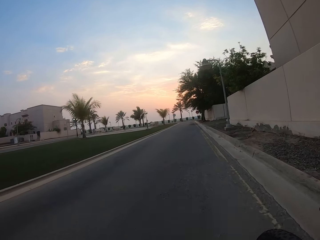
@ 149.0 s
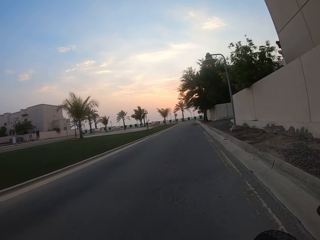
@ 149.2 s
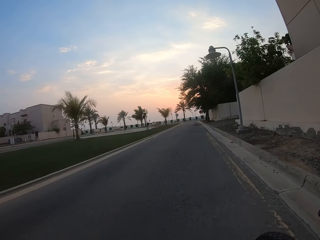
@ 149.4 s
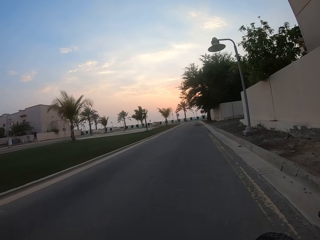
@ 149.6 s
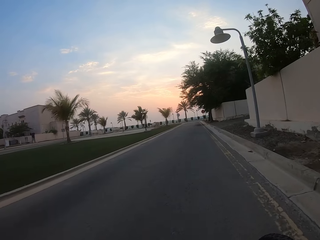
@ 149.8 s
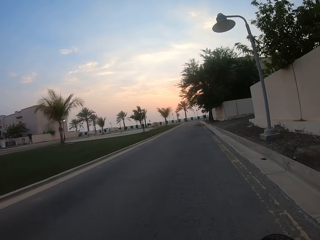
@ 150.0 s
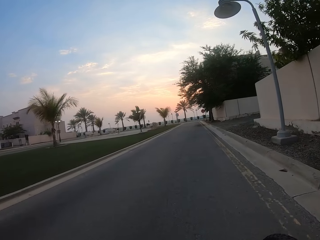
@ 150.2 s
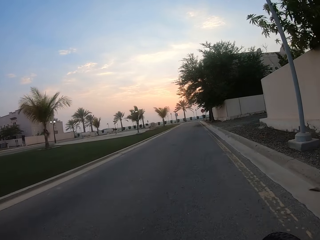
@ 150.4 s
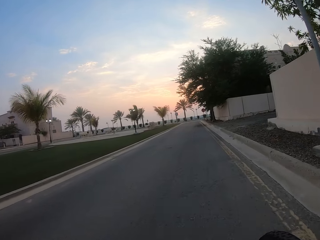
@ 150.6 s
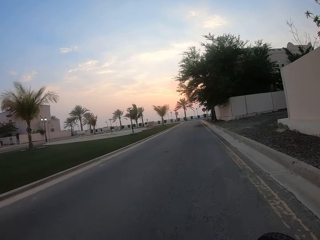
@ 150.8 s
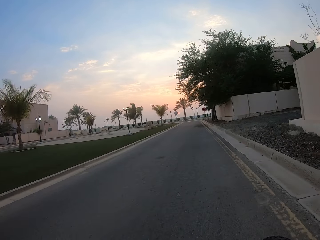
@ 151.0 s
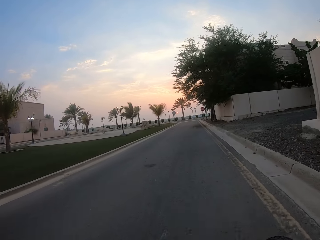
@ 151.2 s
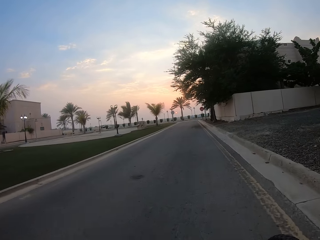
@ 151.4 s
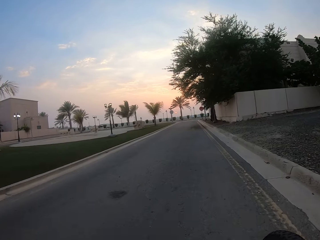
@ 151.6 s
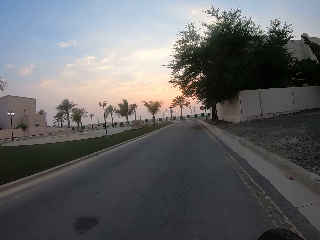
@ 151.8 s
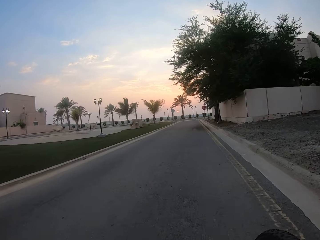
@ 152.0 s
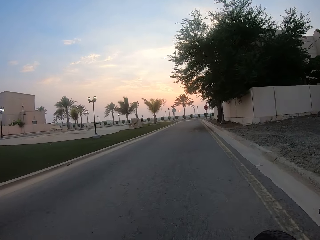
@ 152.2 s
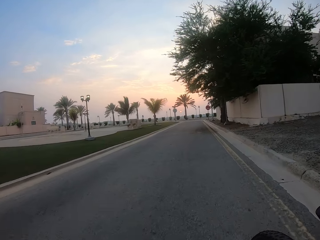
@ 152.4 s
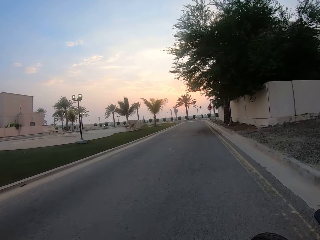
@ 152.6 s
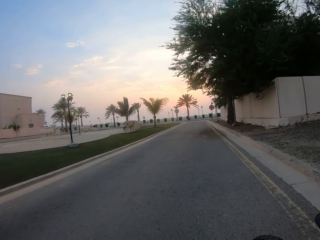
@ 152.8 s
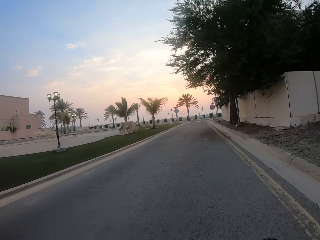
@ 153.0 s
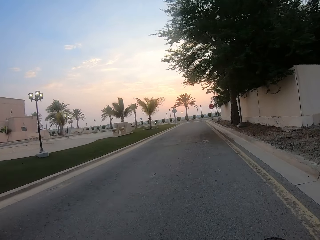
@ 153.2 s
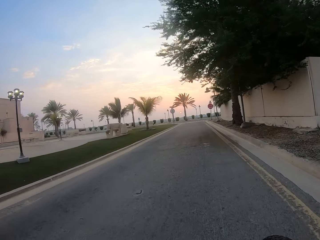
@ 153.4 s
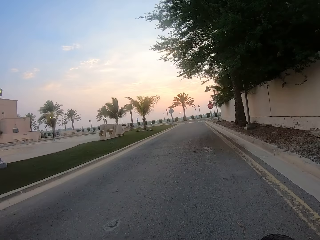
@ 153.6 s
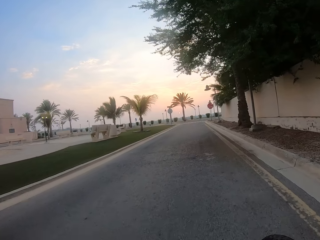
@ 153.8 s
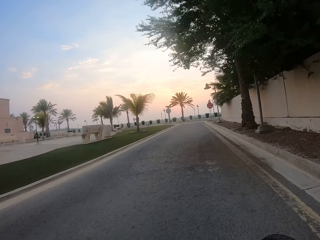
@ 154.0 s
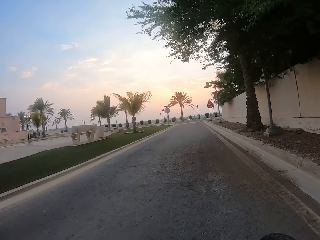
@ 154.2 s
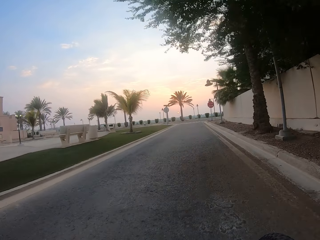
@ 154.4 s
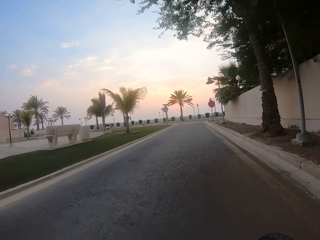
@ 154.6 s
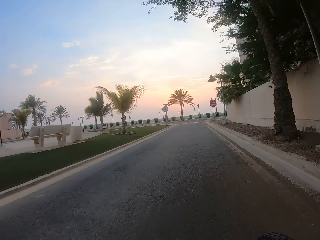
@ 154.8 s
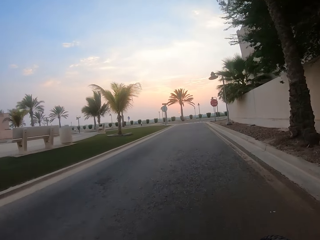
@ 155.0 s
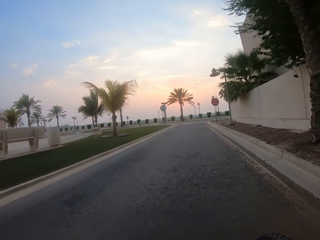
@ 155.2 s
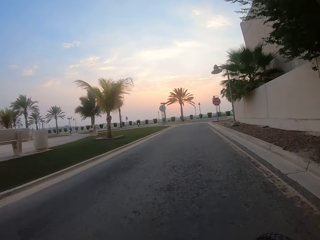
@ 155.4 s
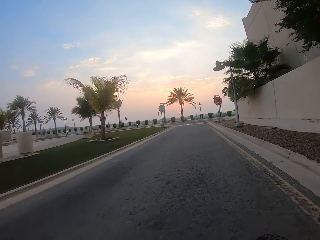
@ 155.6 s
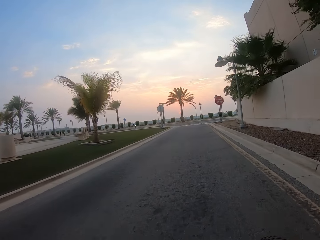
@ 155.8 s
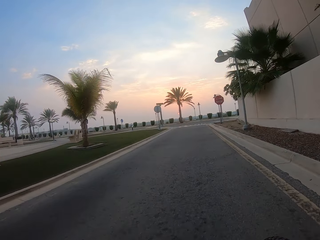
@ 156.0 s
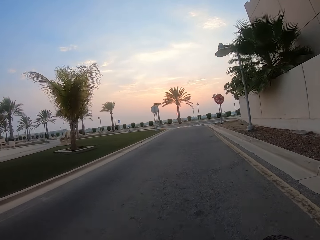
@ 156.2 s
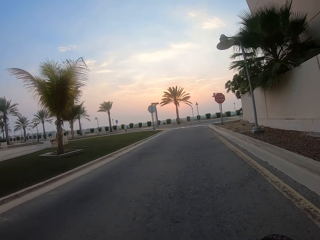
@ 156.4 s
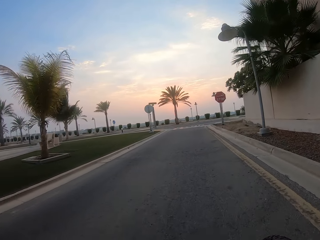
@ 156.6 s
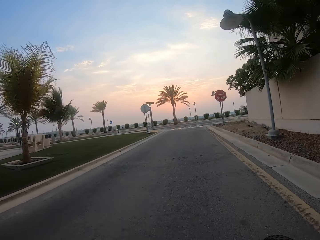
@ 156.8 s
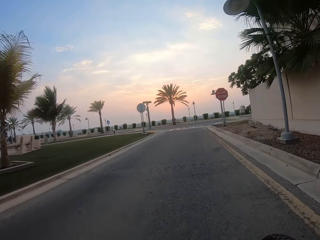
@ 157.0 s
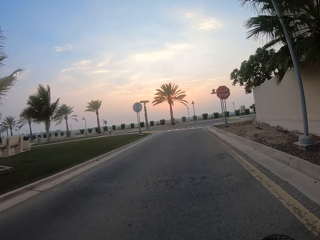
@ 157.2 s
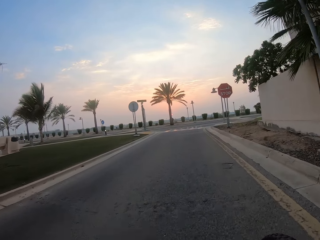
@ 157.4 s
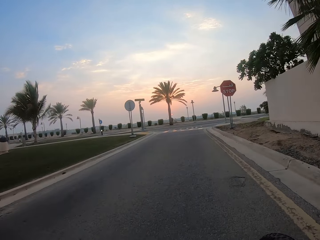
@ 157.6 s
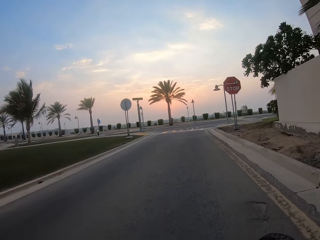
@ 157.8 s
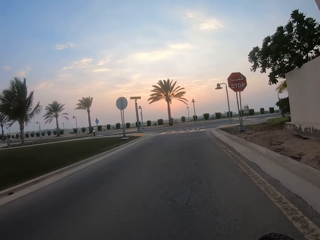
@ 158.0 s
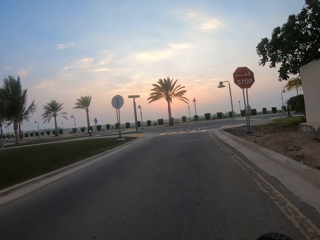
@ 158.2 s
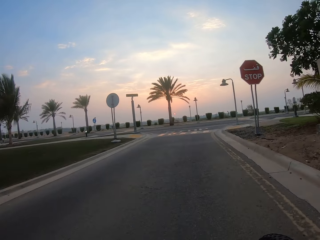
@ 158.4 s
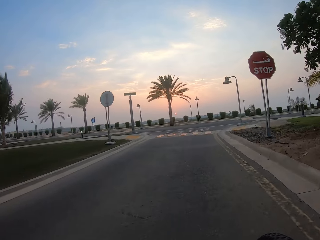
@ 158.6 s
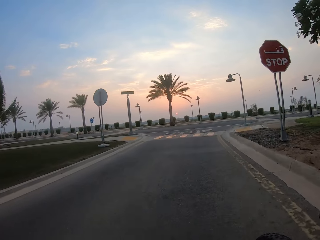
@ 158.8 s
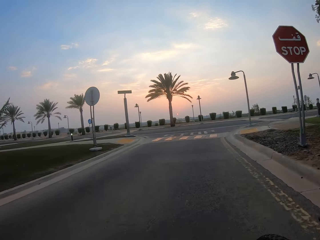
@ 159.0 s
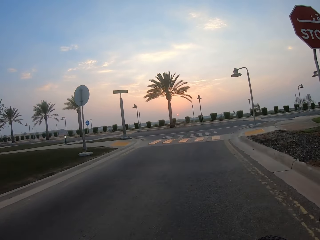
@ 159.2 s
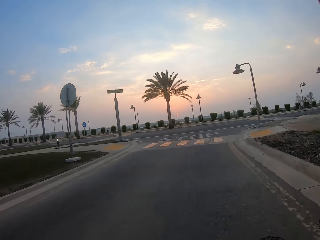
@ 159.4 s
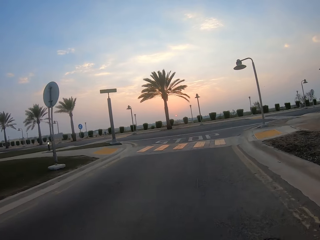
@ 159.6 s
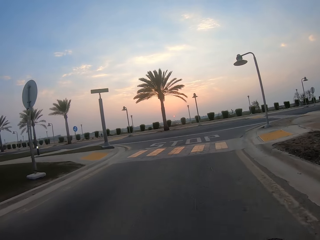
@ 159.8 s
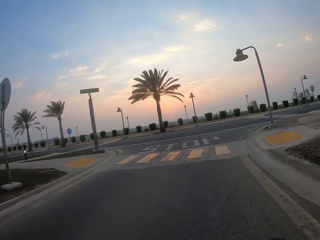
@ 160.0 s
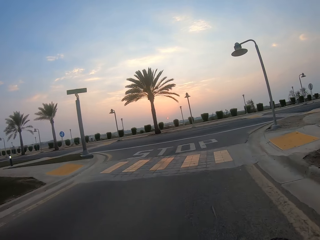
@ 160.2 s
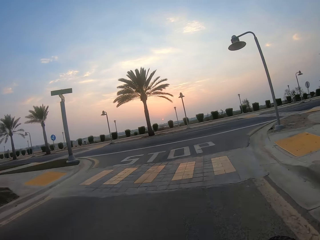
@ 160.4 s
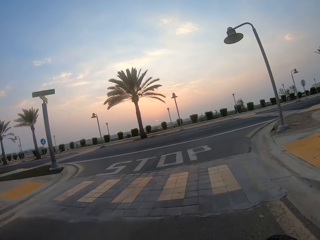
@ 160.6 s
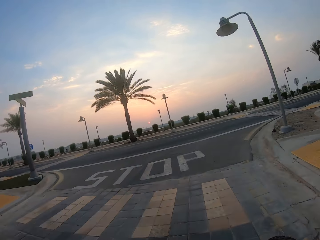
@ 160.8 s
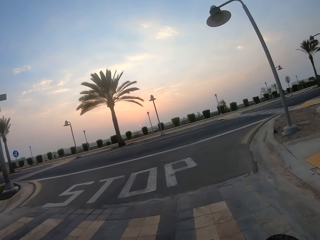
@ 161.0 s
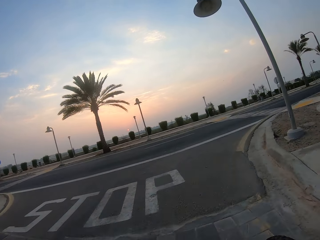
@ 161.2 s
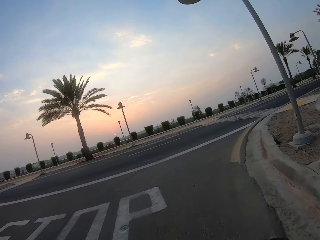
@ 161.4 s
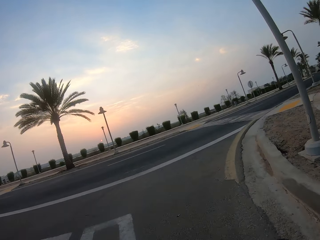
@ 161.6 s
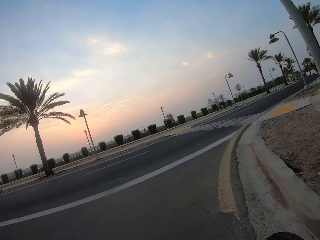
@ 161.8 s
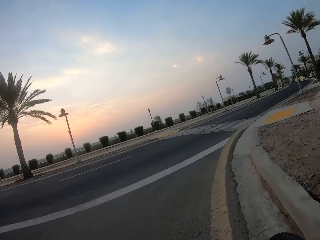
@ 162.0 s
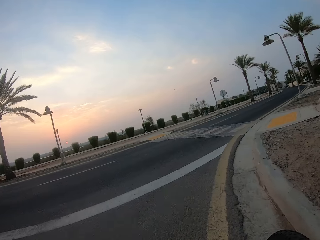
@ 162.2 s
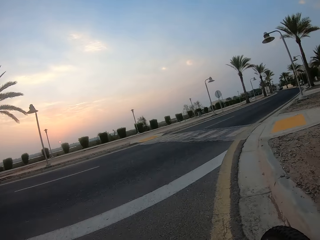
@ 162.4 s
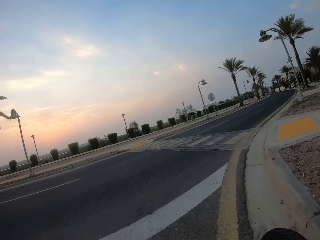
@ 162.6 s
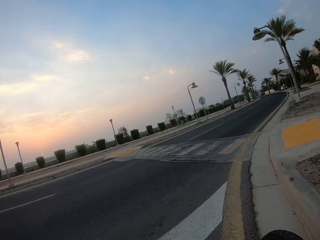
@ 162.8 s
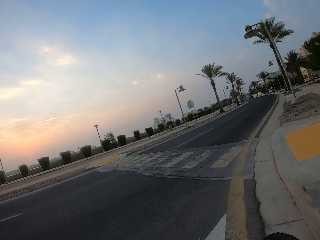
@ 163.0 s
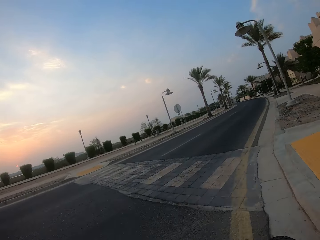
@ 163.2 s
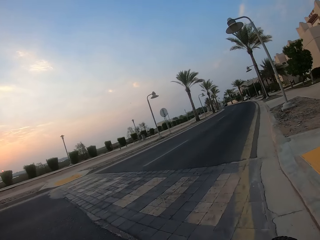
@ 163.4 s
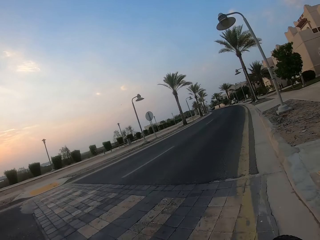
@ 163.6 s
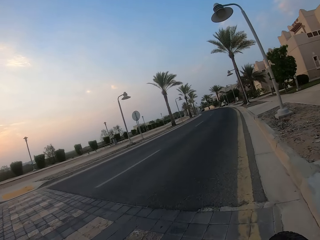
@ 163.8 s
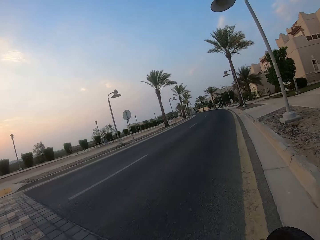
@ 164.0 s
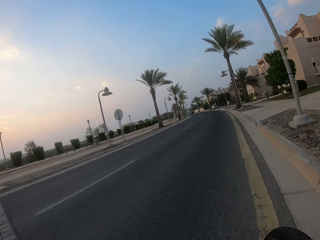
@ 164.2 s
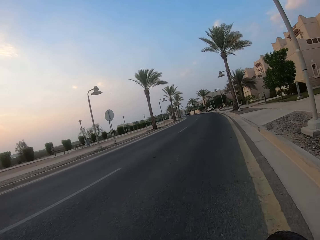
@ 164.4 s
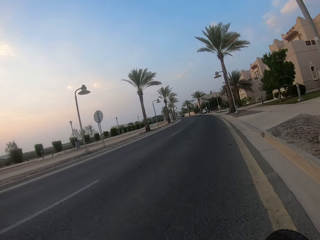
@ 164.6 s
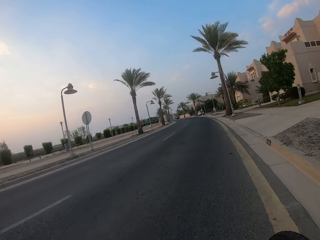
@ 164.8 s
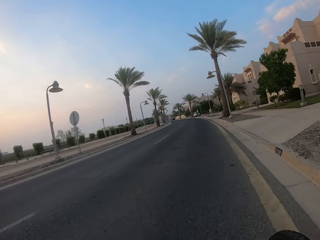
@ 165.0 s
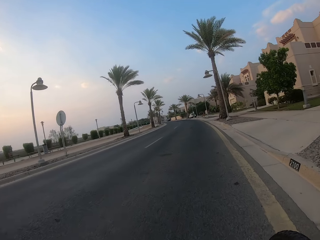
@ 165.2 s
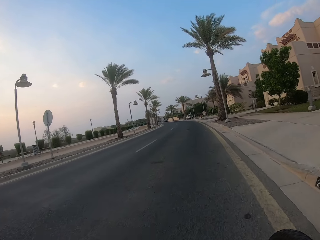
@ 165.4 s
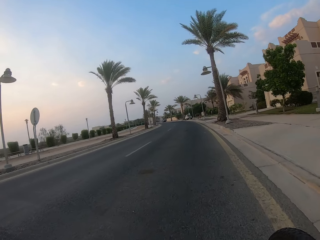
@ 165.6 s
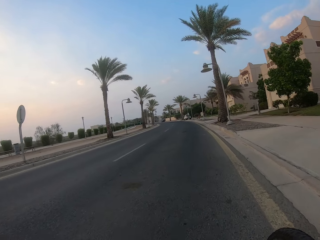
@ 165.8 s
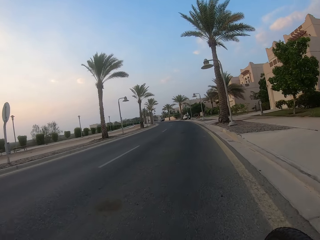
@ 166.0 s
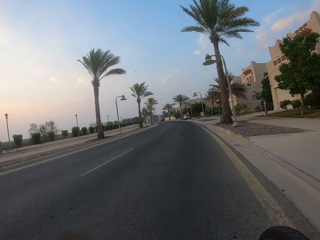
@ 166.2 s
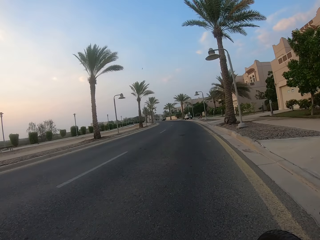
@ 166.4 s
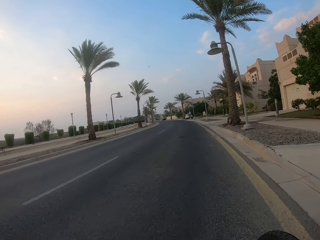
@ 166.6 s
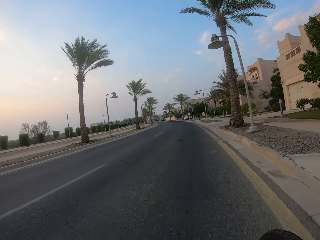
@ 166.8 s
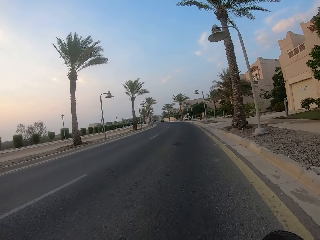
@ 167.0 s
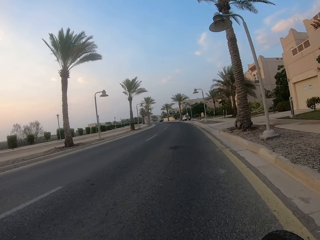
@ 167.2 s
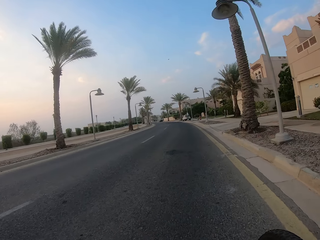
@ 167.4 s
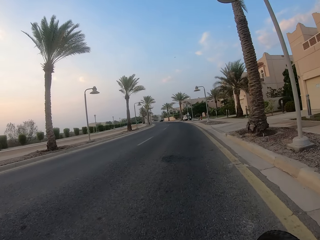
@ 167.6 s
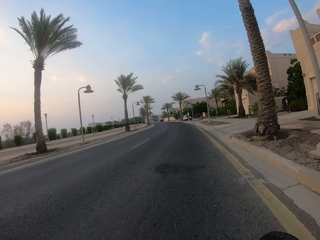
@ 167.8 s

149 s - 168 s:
The camera wearer turns right at a road intersection.

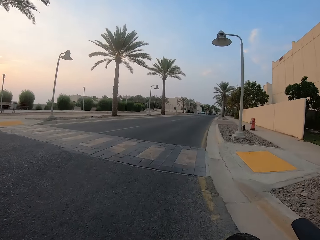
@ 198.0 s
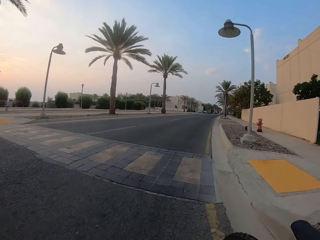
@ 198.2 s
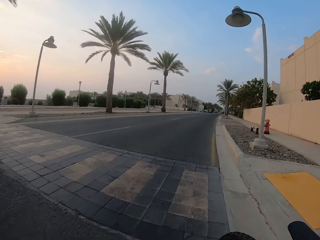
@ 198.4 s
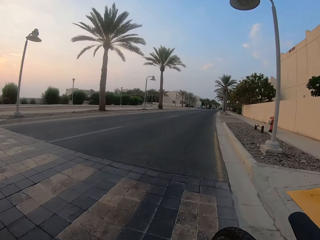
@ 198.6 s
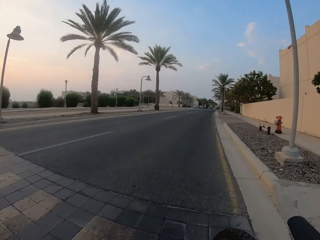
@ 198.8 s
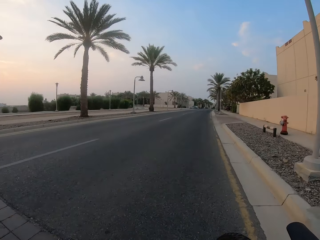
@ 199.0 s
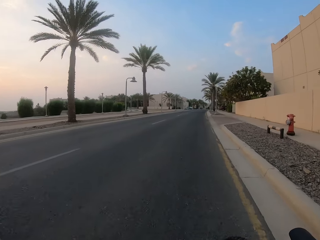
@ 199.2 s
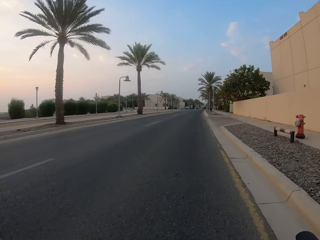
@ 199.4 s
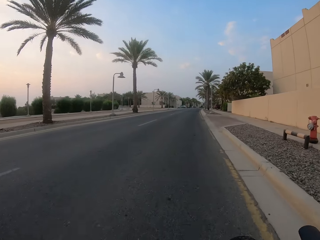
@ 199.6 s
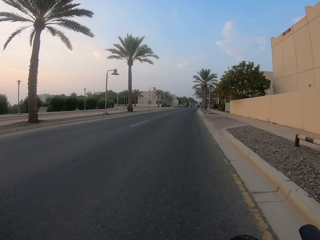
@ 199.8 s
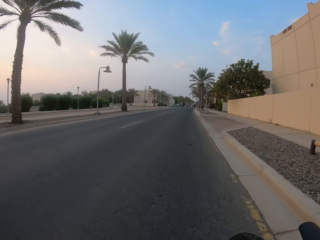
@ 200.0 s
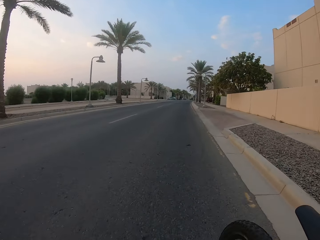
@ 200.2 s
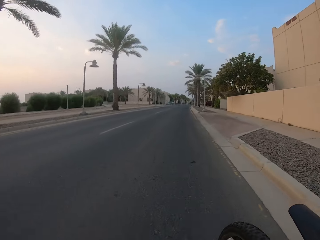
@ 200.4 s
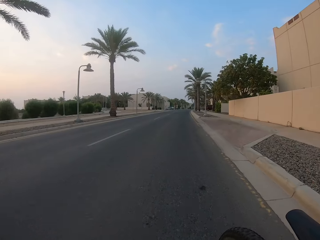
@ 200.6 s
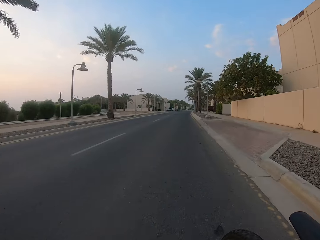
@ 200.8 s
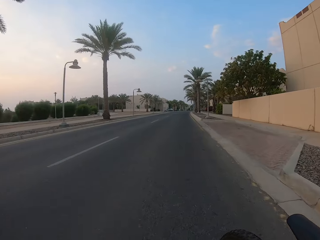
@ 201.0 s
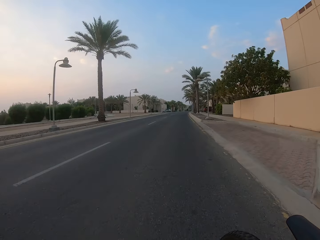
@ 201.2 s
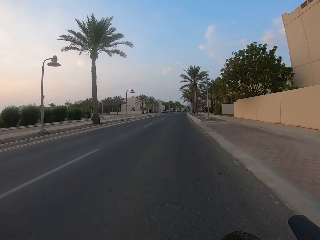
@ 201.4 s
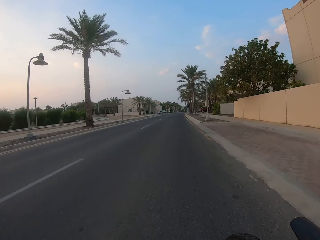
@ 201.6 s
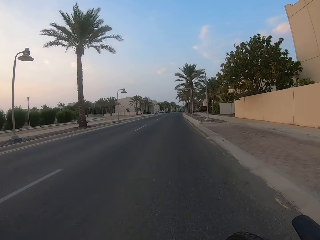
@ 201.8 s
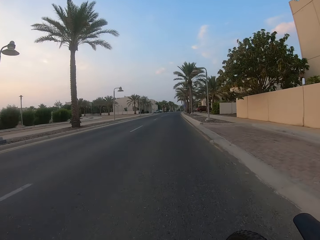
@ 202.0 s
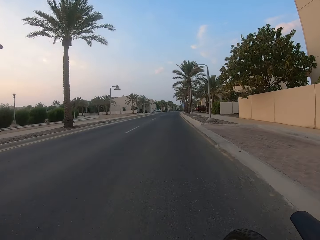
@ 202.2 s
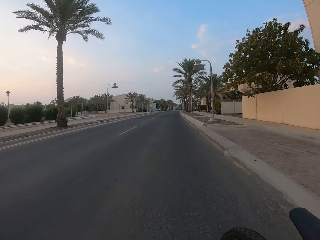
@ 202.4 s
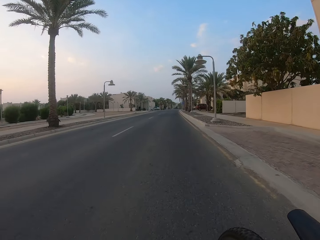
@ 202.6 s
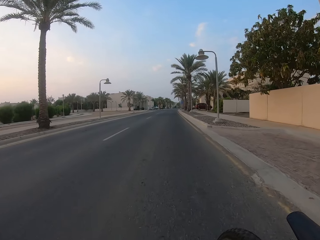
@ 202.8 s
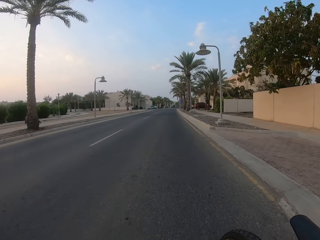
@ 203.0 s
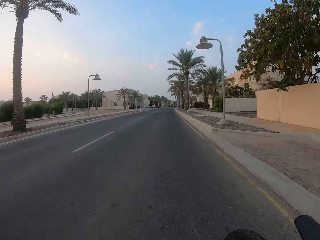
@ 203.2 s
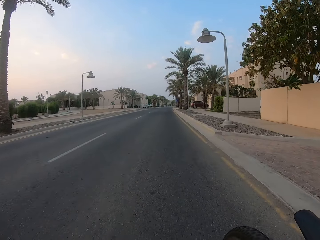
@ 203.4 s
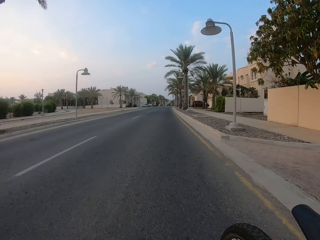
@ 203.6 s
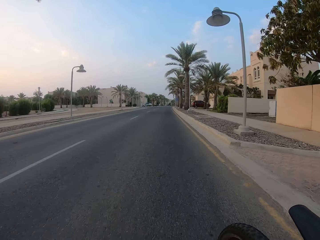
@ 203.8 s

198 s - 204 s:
The camera wearer rides a bicycle on the road.
